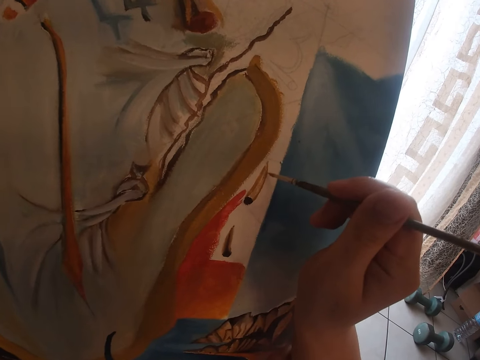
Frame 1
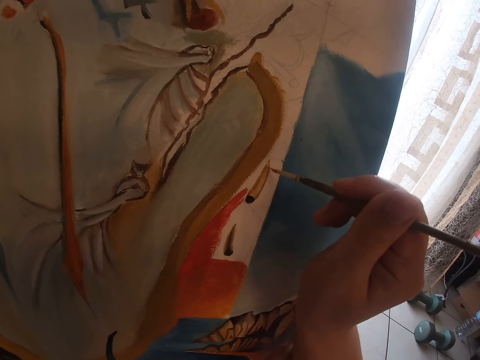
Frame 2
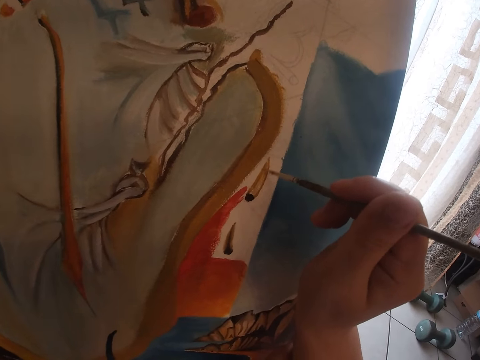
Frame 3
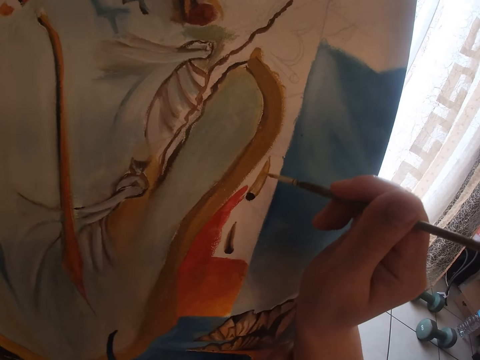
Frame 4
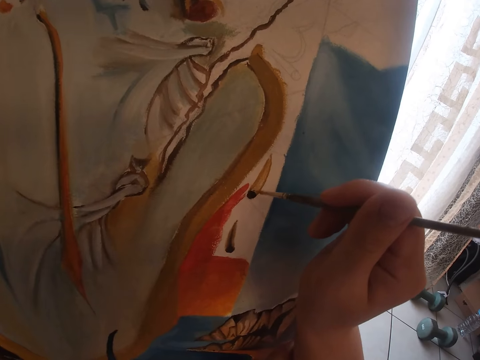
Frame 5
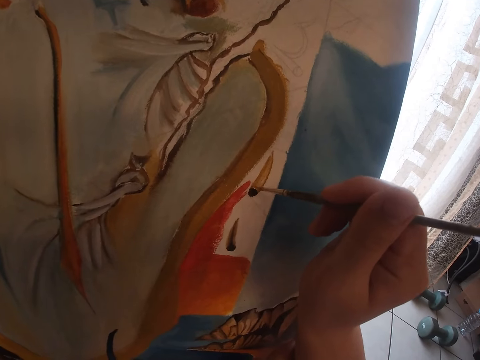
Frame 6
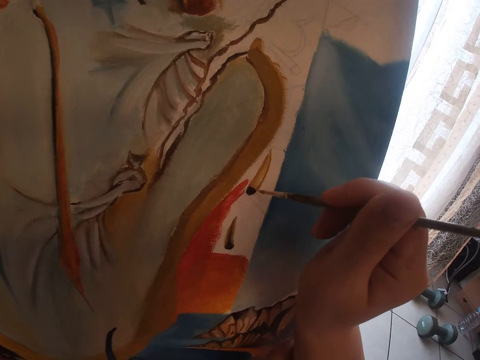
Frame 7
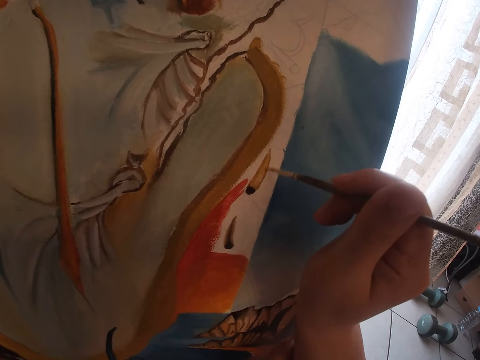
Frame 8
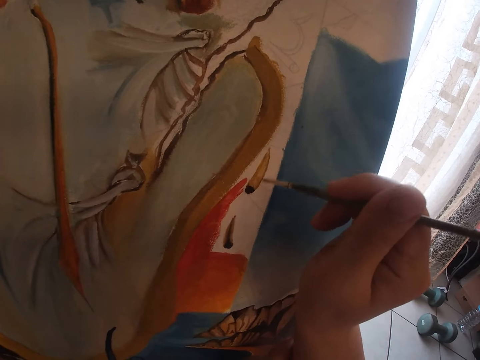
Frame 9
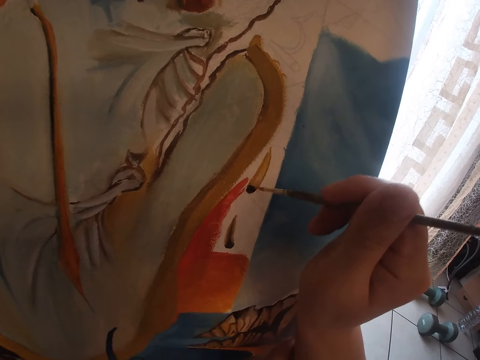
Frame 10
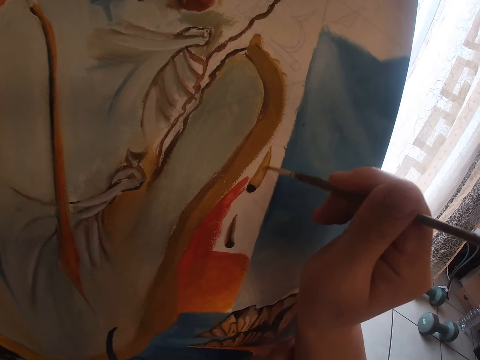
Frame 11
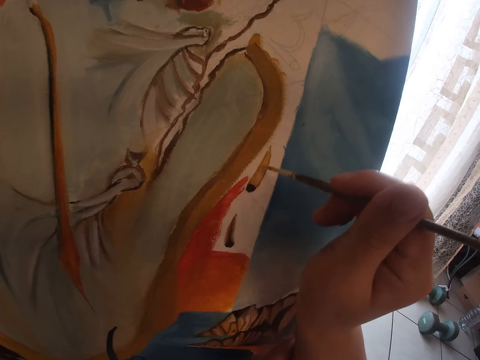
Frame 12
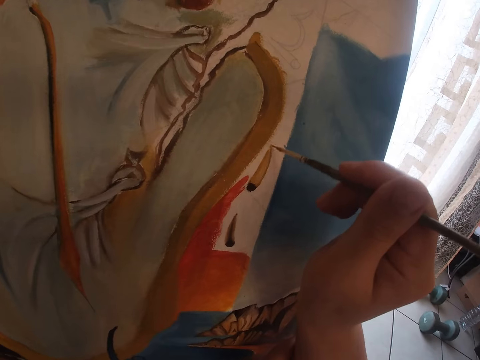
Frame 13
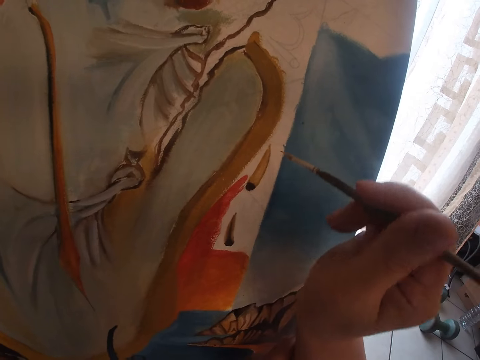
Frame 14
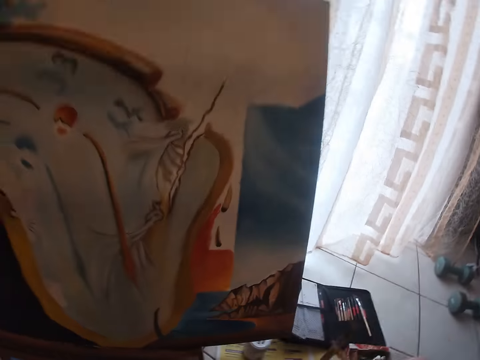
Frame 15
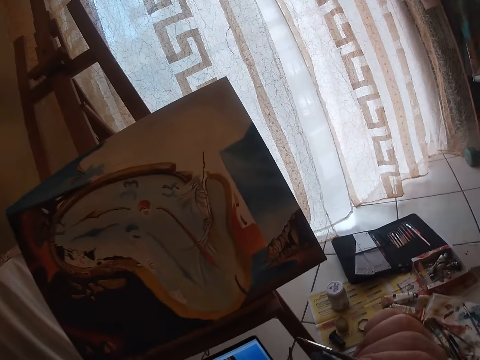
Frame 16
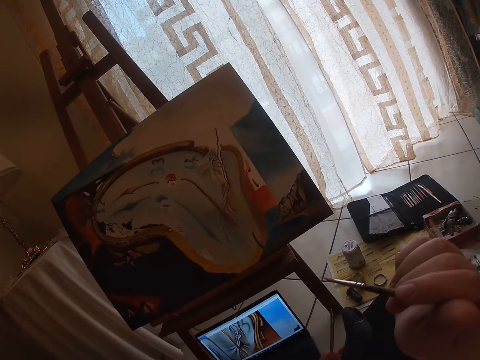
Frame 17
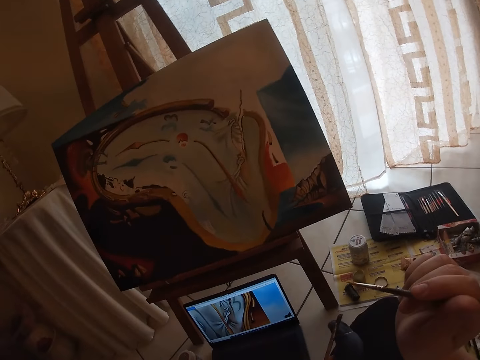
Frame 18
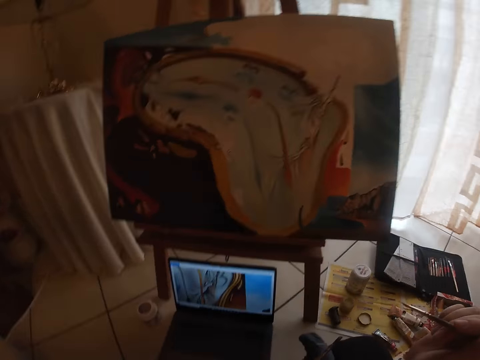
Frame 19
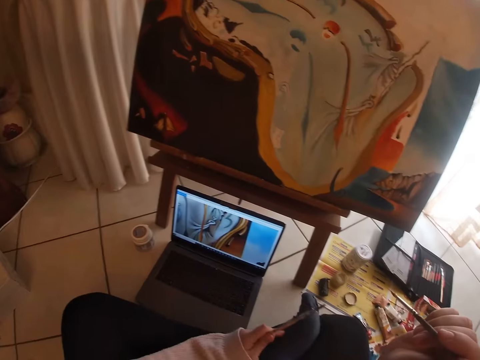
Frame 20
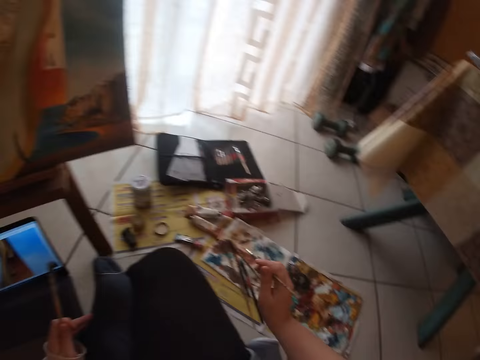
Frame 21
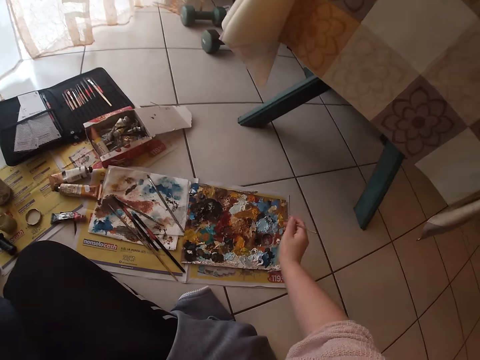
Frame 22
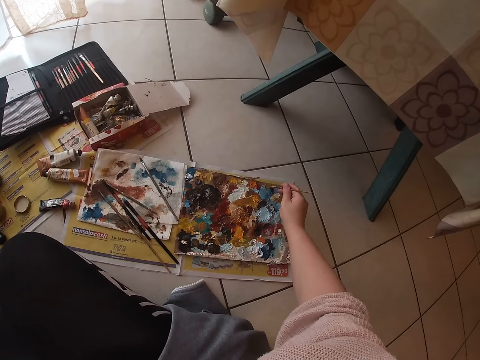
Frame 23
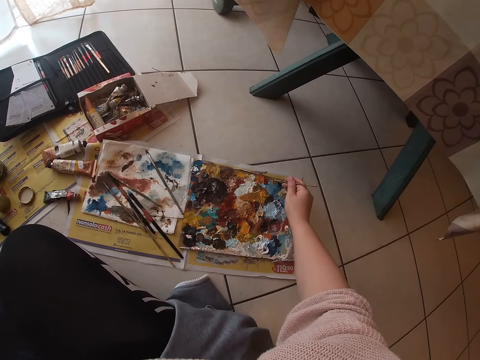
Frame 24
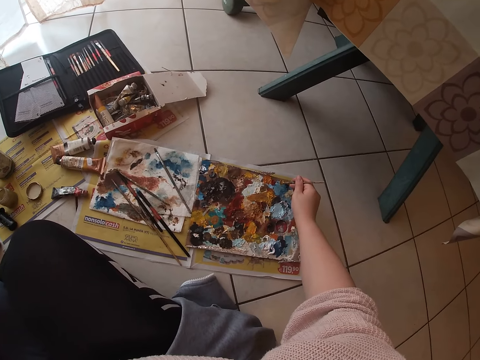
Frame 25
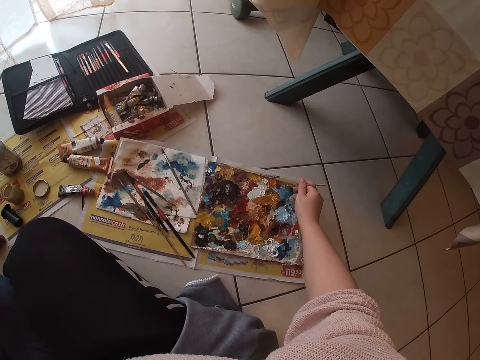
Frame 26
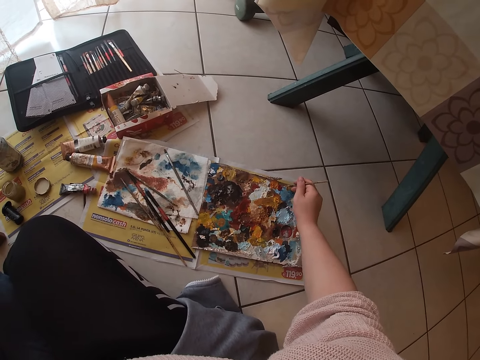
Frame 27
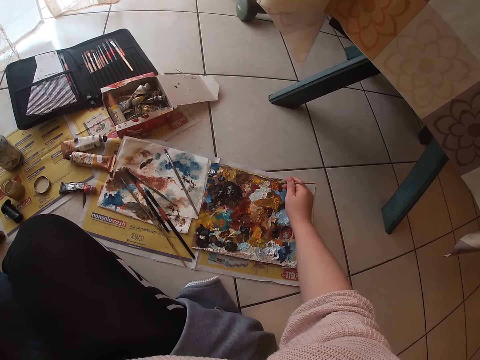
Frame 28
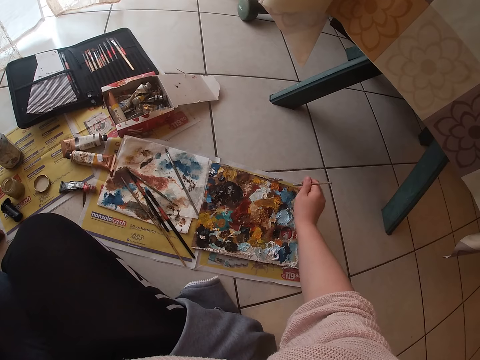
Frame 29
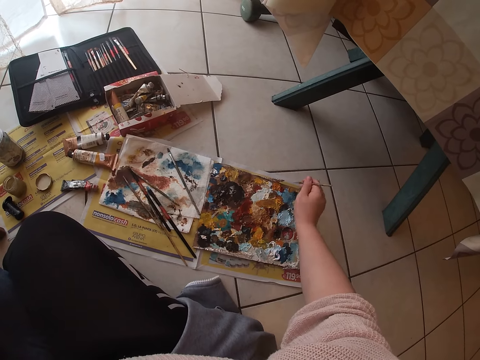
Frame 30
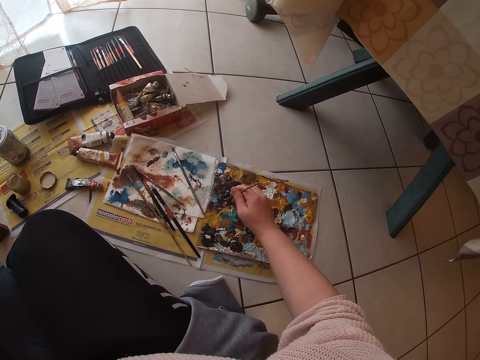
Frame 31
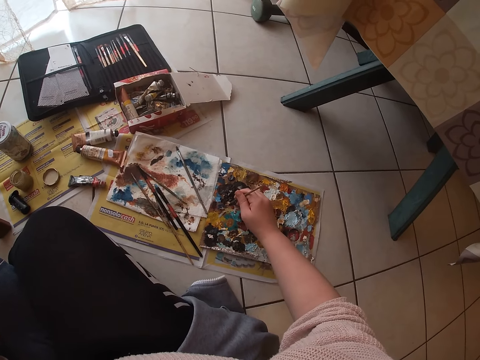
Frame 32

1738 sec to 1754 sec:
The camera wearer stops painting. They dab paint on the palettes with the small detail brush. They rub the brush on the board.

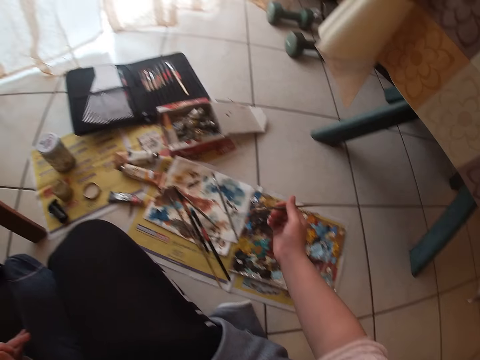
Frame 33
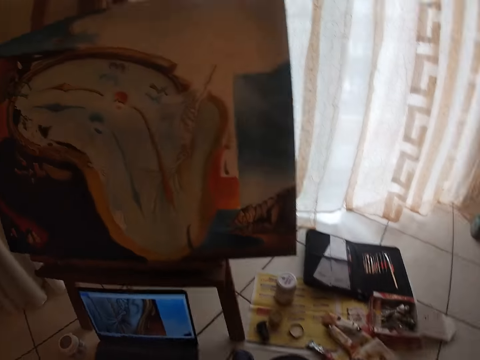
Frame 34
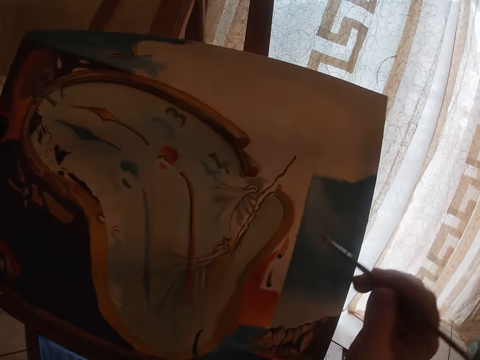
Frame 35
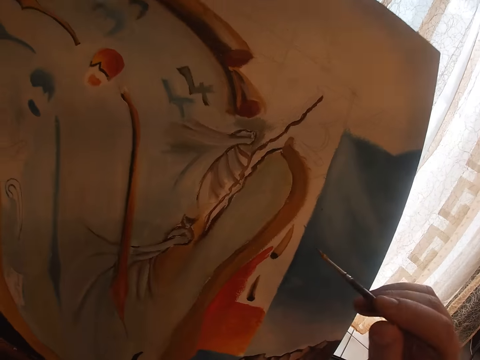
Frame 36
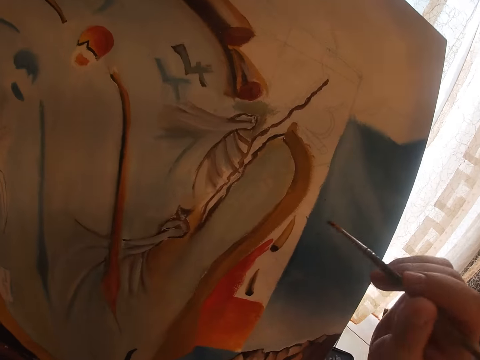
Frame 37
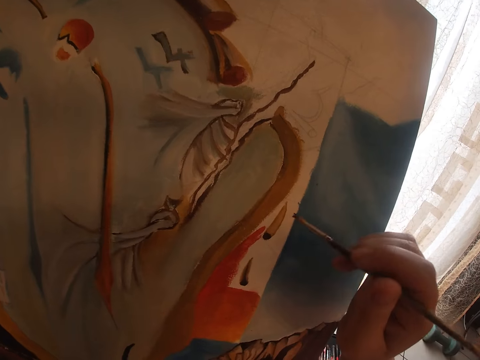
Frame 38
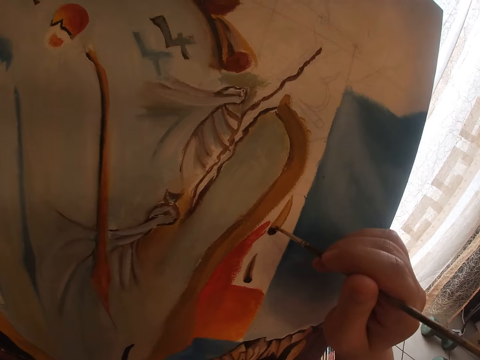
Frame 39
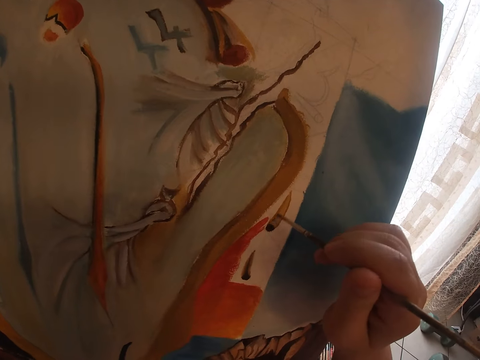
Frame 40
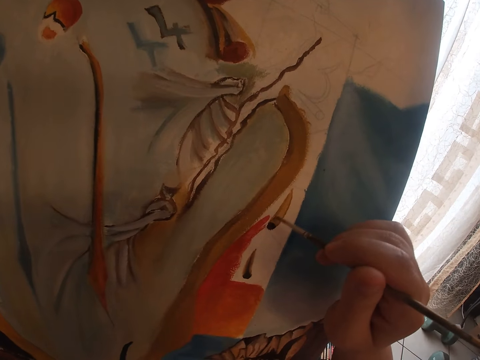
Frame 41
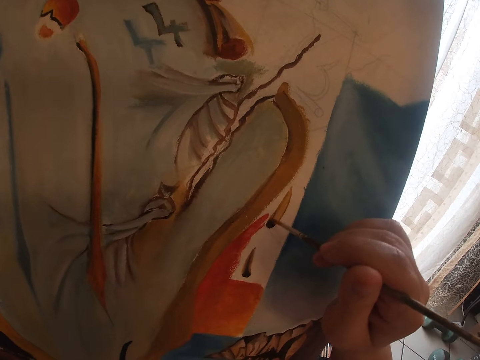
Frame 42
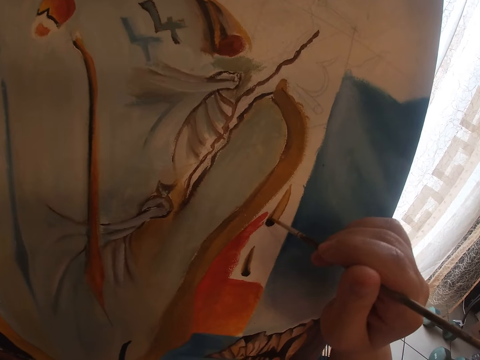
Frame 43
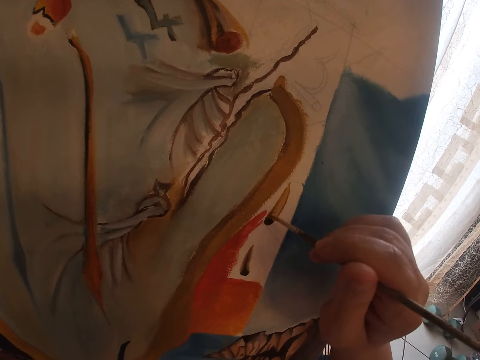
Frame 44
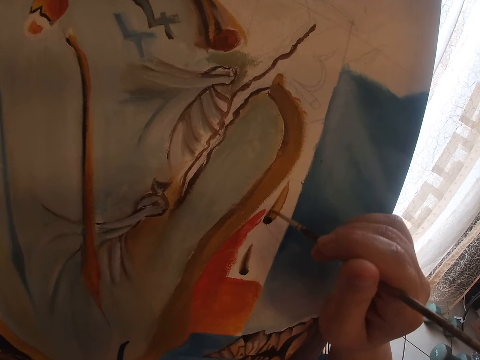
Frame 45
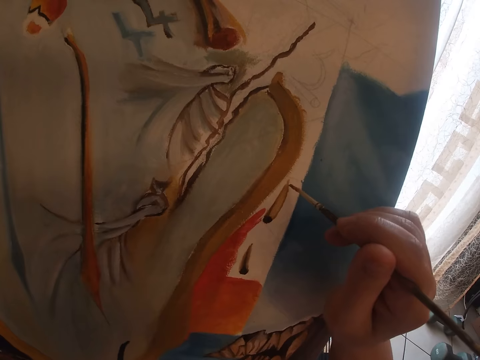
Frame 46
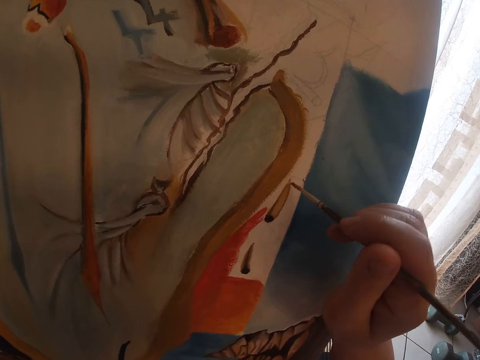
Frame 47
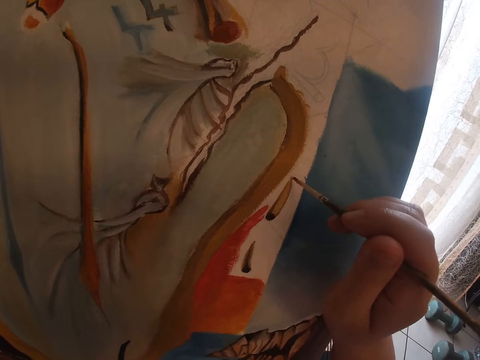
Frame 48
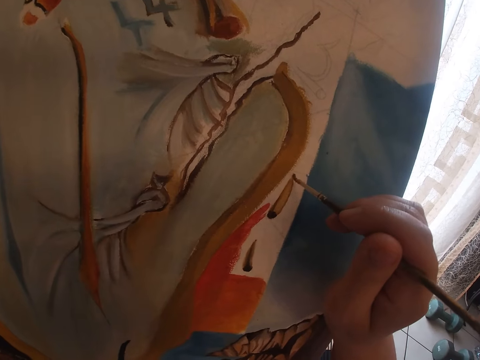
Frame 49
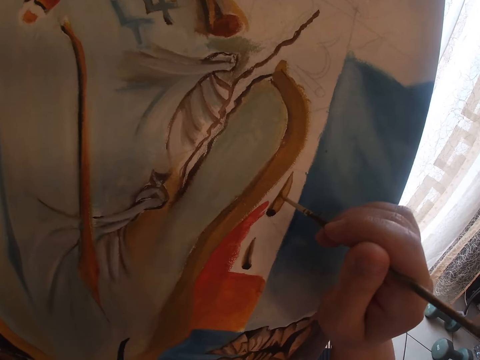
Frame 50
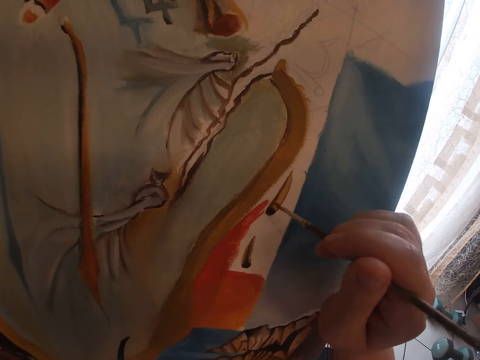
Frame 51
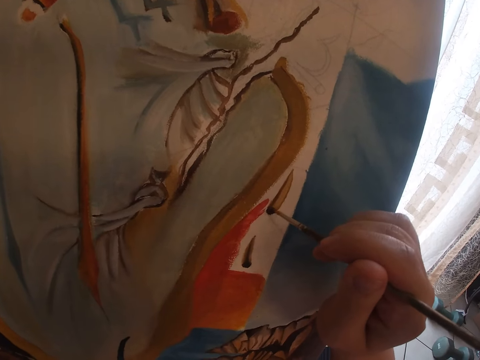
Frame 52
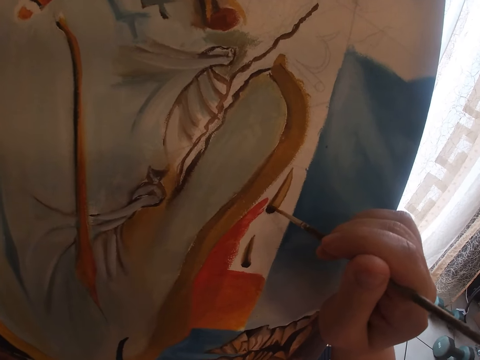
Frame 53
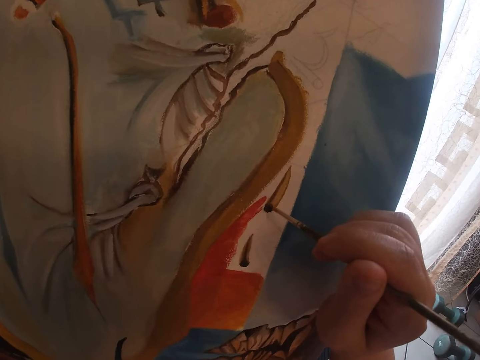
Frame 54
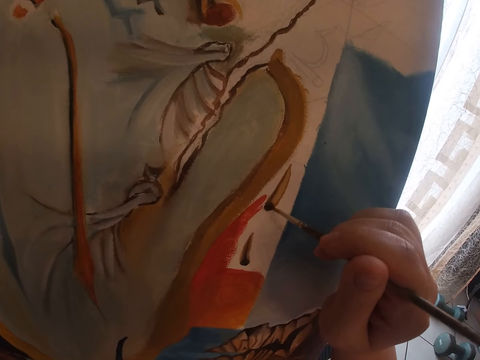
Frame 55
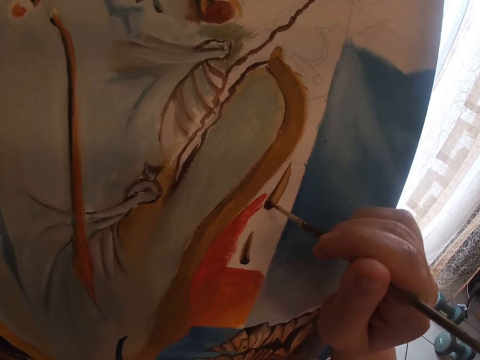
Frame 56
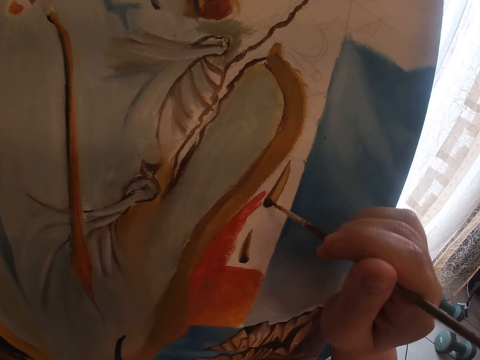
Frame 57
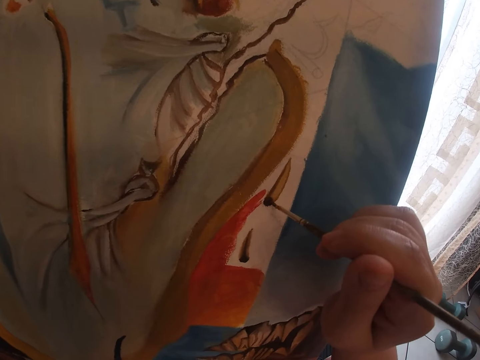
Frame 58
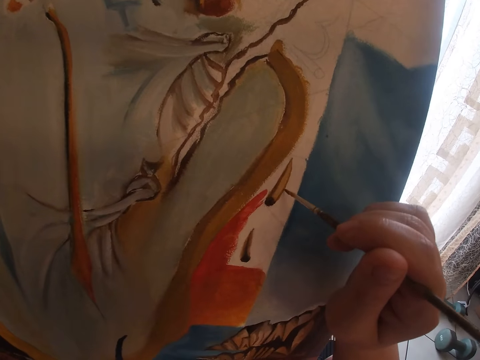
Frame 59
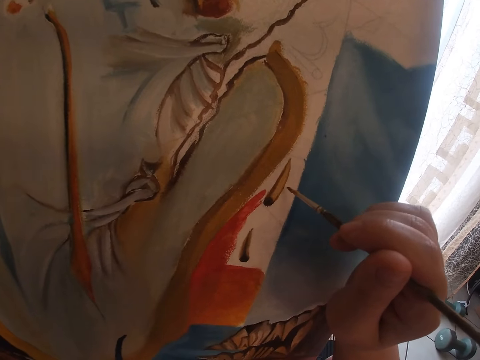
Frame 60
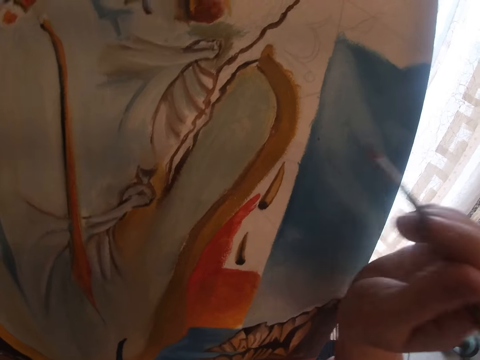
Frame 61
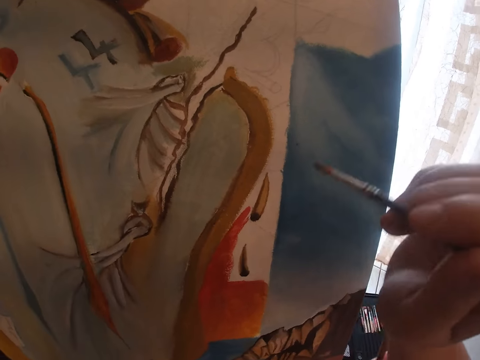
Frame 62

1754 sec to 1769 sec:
The camera wearer paints the picture with the brush.
